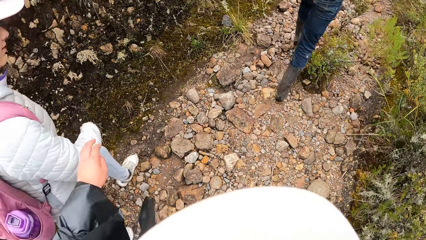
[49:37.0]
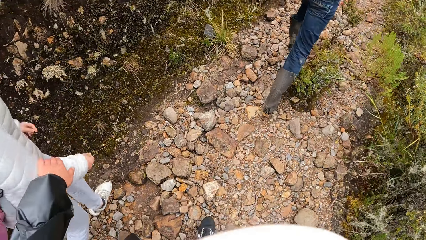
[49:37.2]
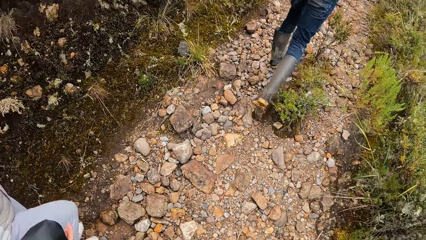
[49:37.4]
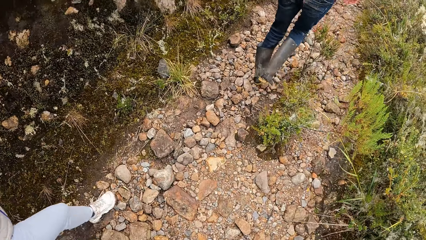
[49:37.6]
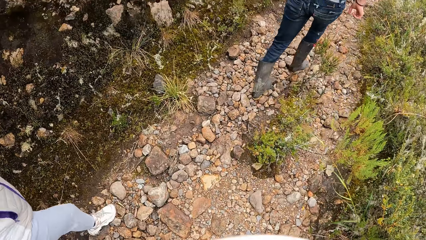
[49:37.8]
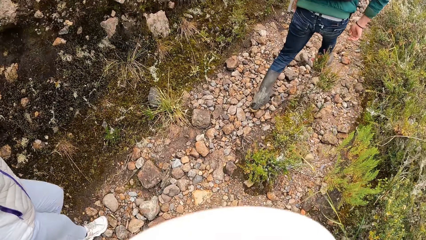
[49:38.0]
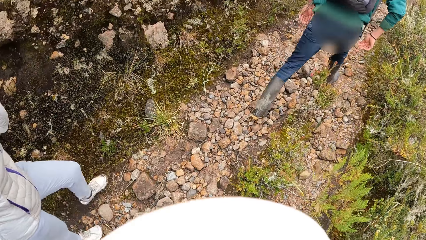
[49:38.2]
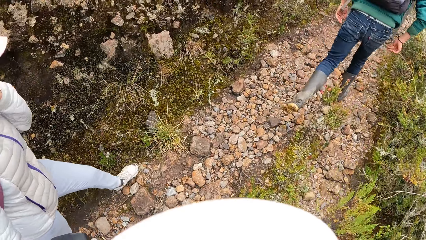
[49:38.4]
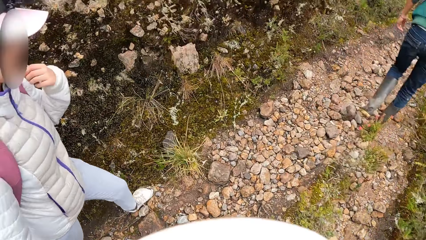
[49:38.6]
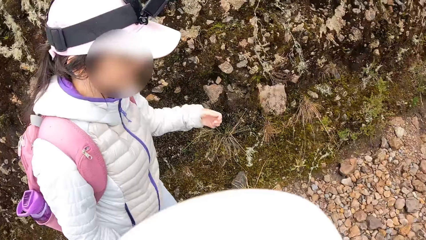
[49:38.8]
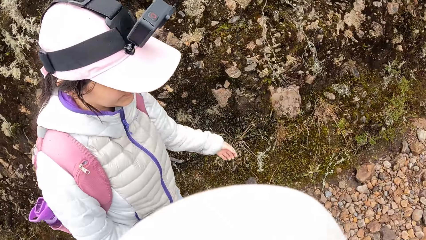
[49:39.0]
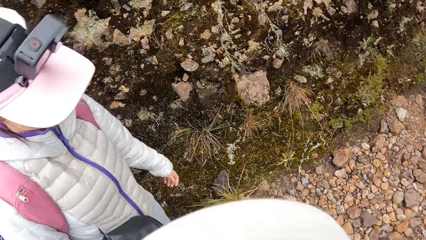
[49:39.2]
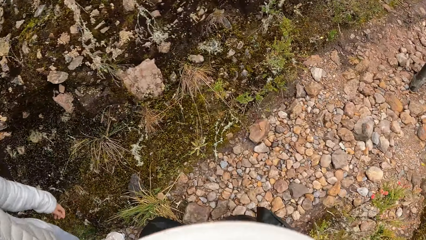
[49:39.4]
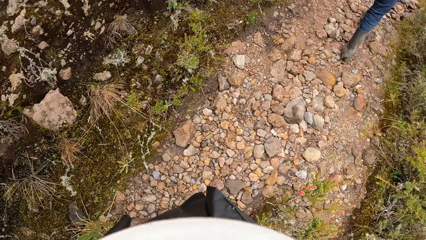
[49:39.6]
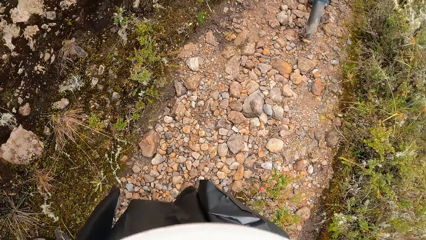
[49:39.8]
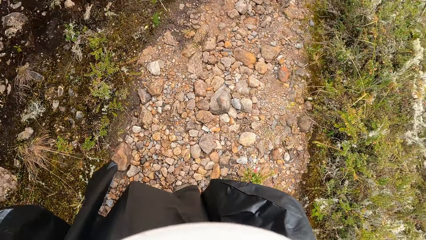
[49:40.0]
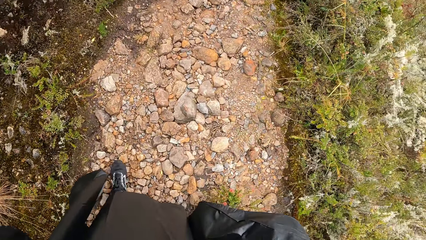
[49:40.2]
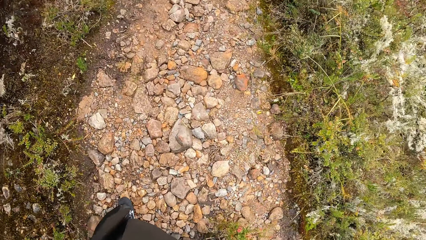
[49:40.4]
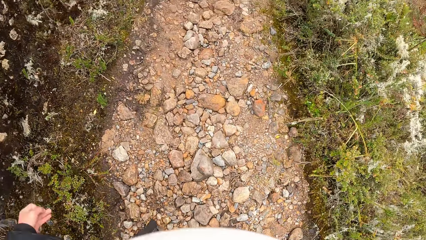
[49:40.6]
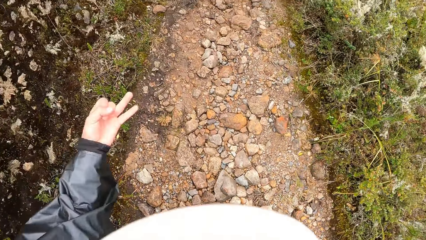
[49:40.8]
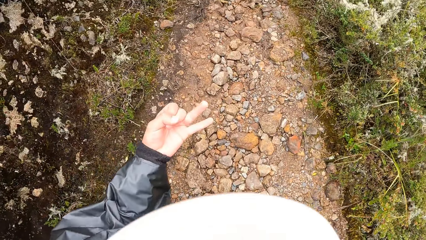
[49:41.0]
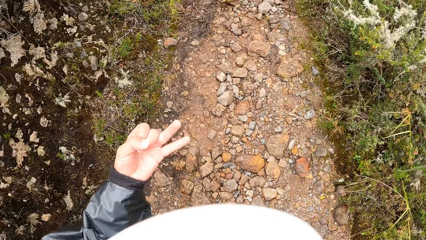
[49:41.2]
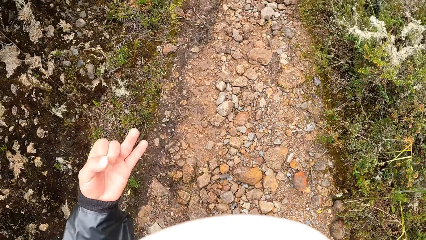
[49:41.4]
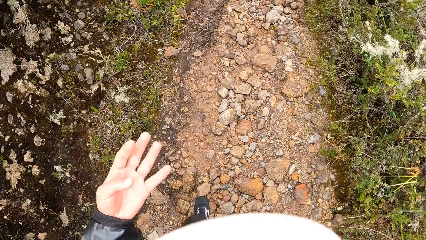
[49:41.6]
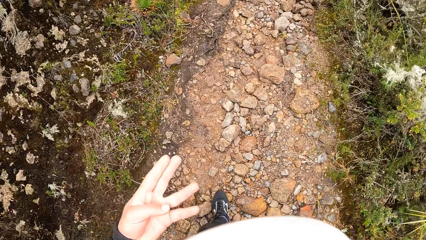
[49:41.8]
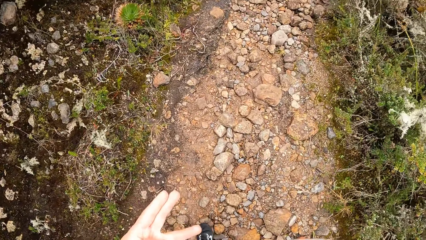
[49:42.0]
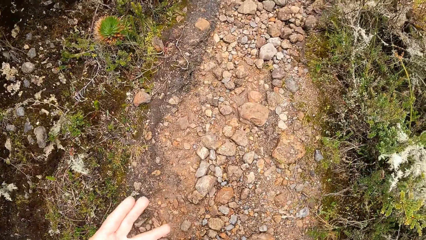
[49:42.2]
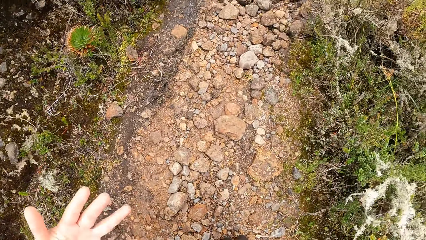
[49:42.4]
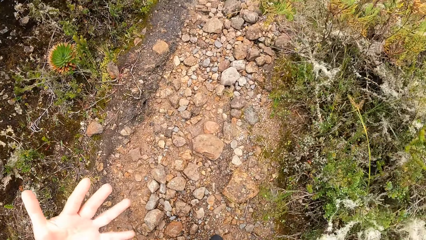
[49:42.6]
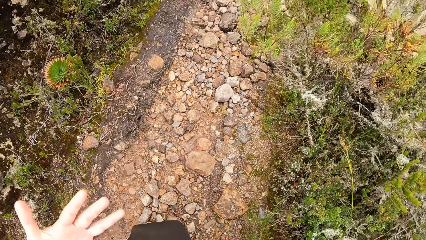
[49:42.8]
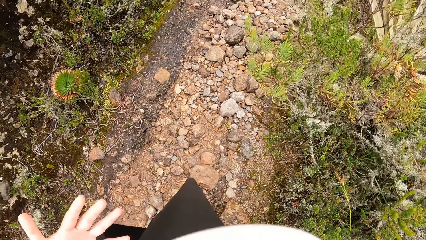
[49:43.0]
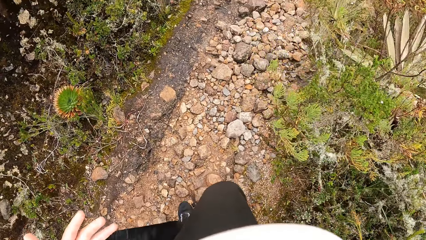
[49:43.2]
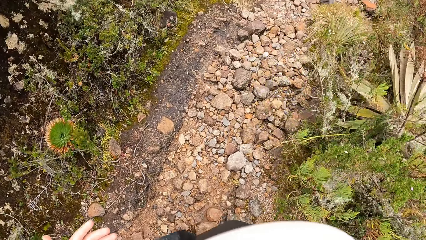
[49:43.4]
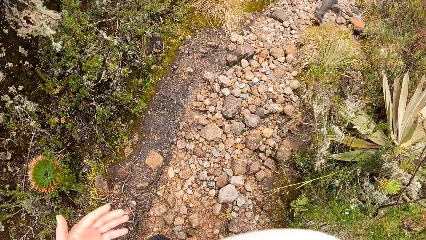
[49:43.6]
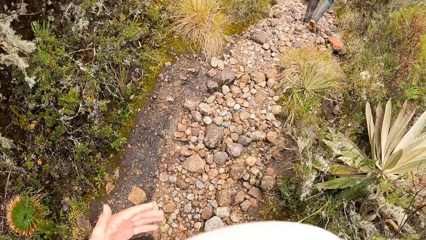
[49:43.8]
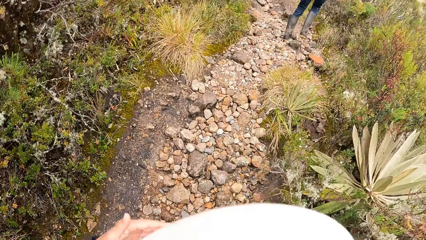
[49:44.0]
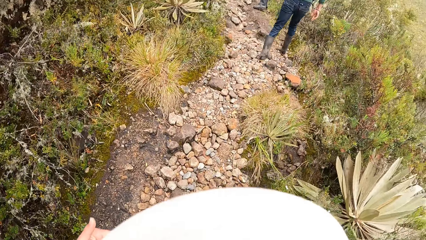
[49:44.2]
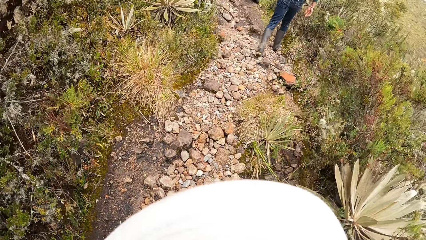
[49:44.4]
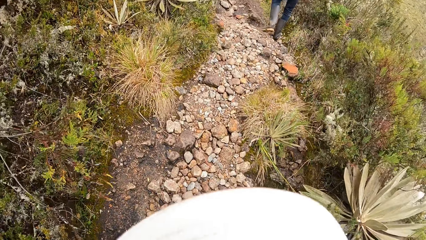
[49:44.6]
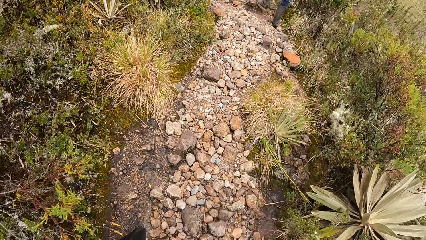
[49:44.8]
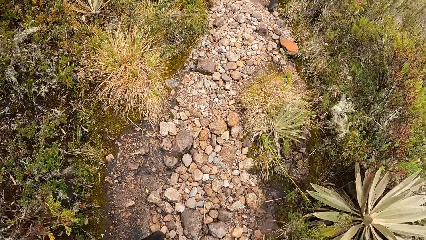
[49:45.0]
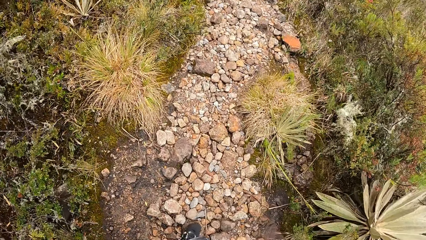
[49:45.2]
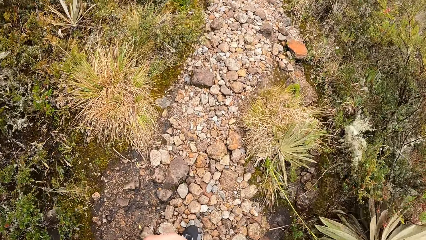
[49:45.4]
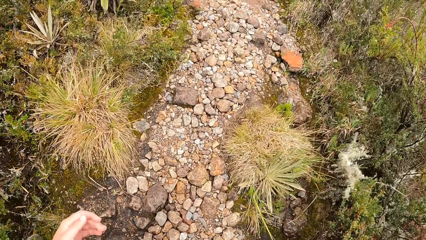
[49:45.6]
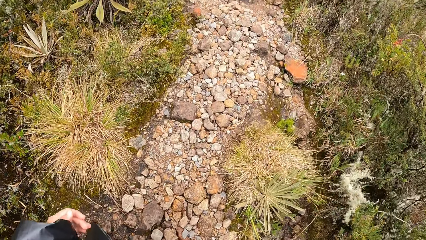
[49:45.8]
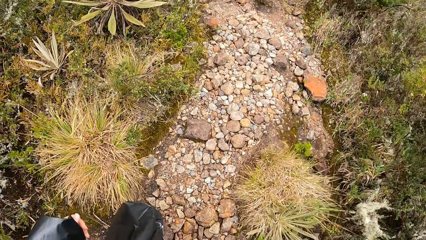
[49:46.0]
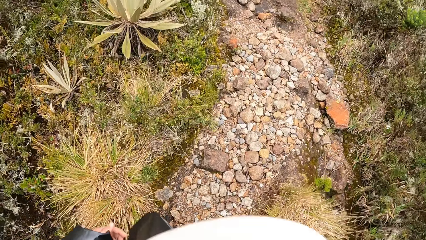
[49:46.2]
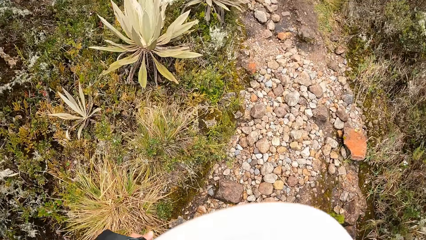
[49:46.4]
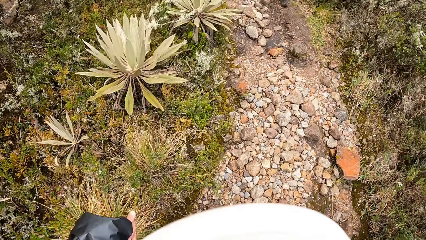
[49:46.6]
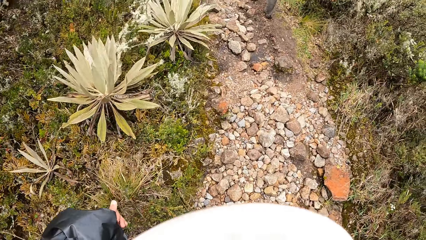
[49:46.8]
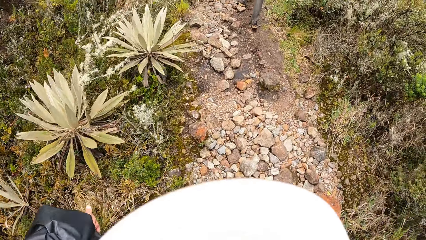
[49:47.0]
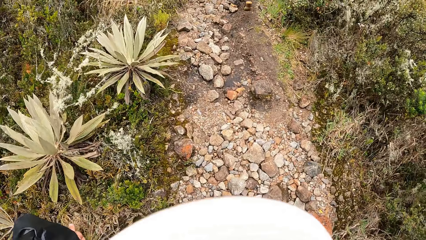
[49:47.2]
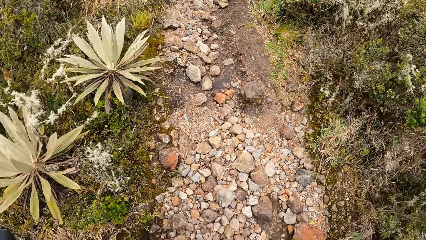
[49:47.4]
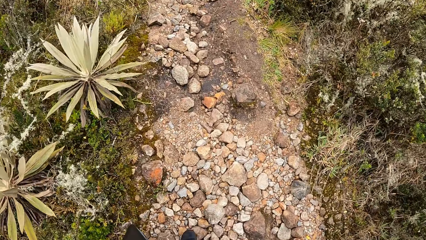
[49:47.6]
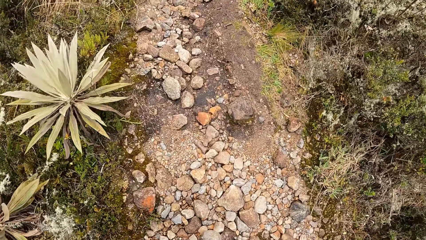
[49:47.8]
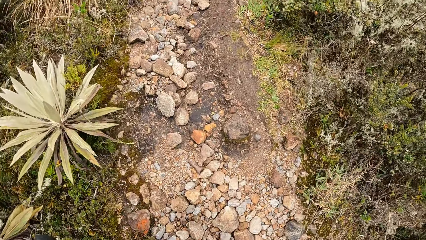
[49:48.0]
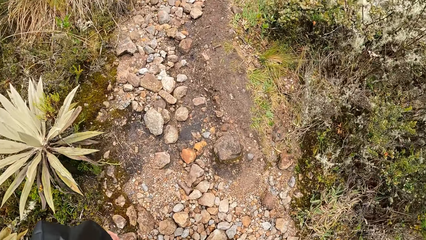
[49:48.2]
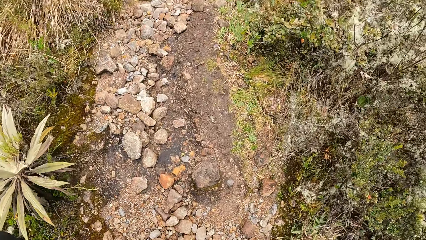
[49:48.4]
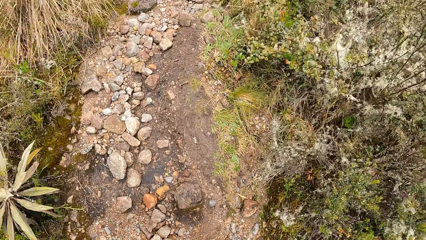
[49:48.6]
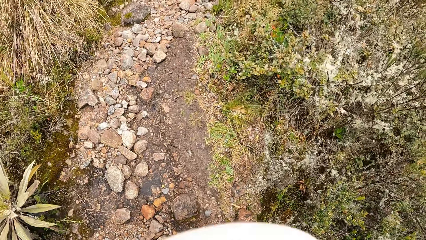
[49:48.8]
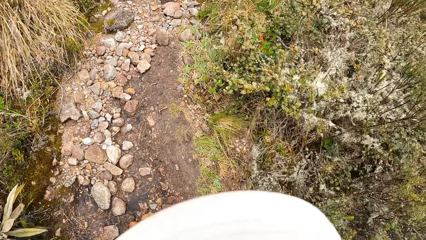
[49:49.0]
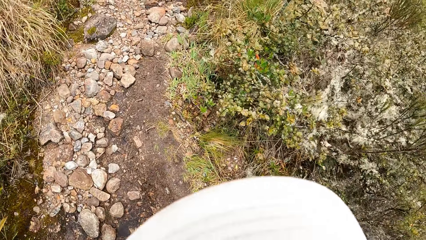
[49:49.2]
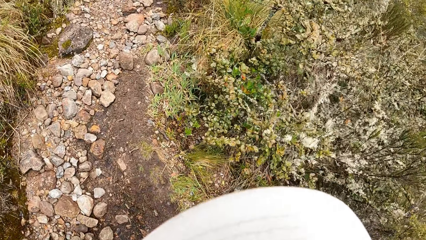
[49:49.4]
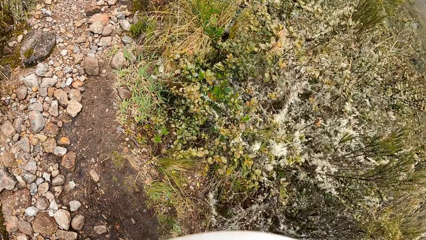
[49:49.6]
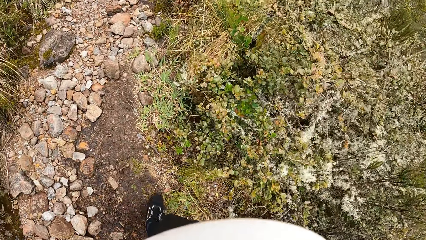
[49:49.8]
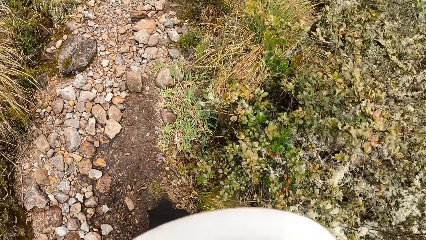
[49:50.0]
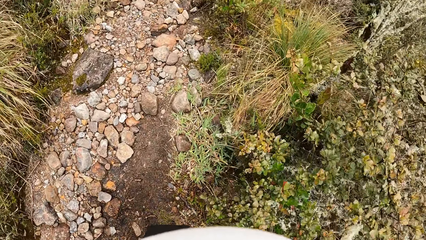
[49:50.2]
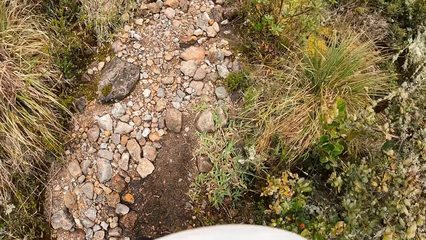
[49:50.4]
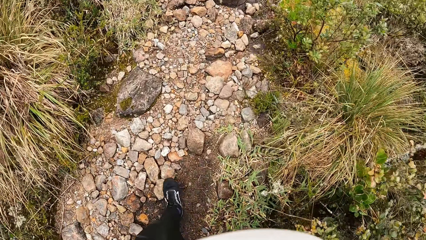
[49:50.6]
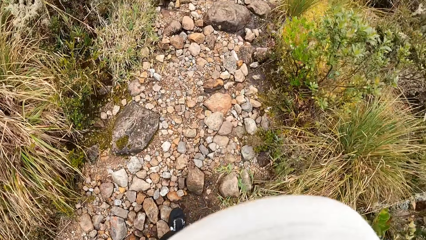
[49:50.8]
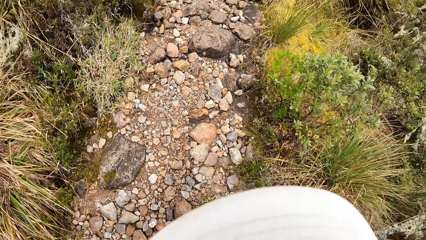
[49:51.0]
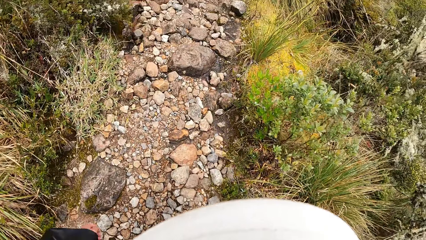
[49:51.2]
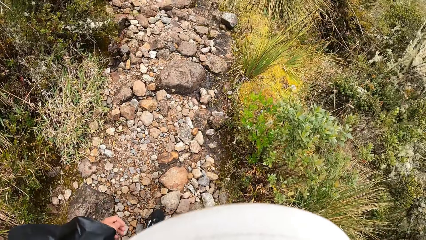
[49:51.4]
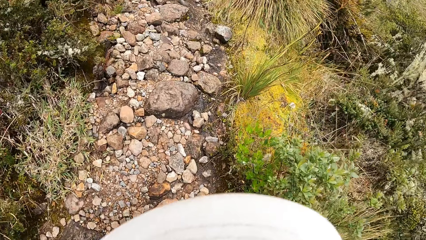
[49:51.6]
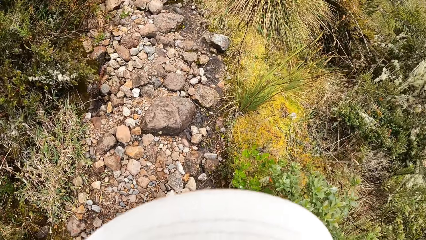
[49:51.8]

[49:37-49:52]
The camera wearer looks at a woman. He walks around the forest. He counts his left fingers. He converses with the woman. He walks around the forest.
